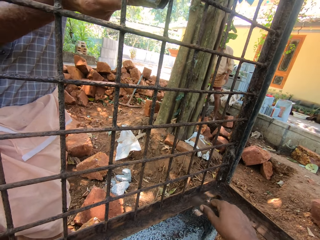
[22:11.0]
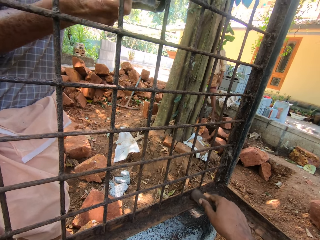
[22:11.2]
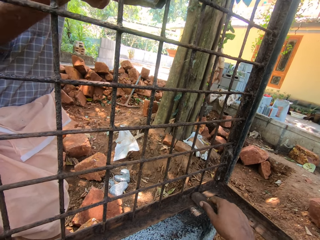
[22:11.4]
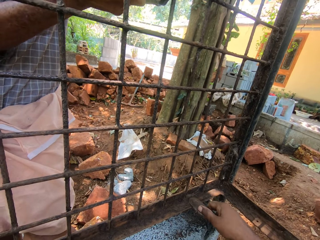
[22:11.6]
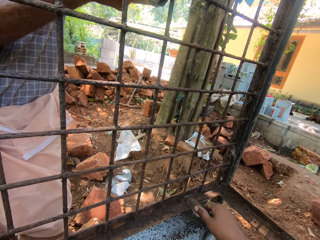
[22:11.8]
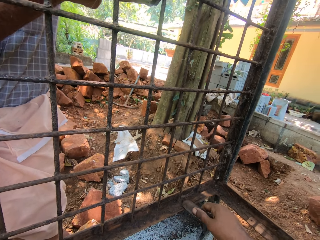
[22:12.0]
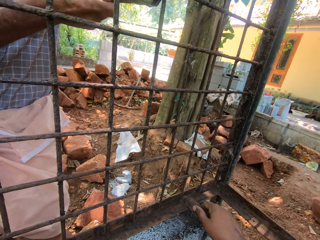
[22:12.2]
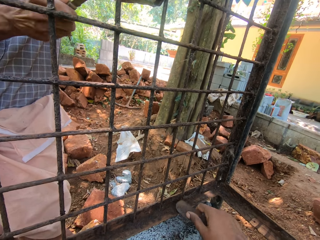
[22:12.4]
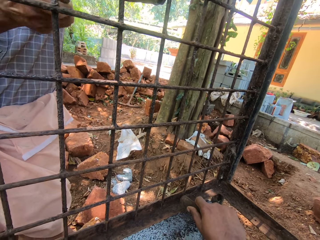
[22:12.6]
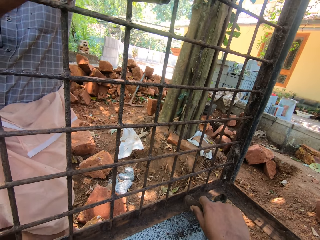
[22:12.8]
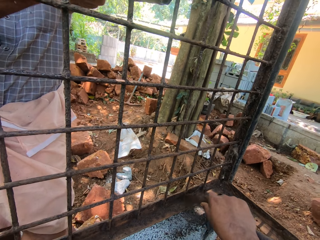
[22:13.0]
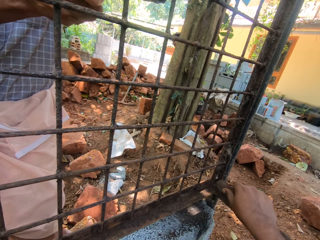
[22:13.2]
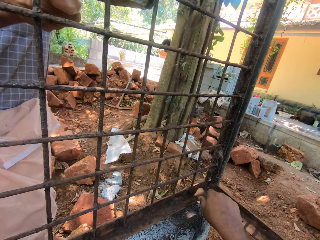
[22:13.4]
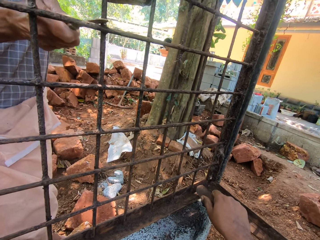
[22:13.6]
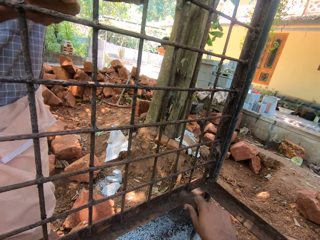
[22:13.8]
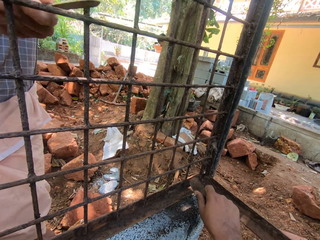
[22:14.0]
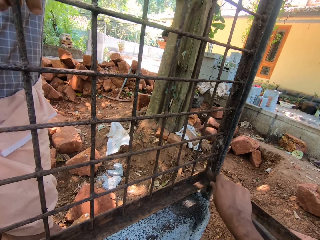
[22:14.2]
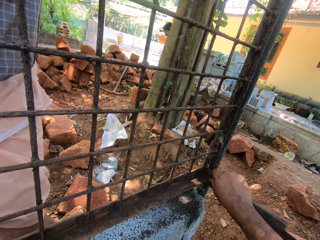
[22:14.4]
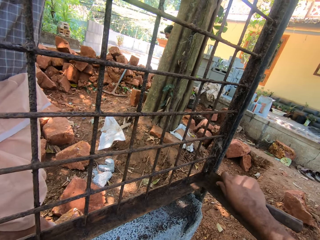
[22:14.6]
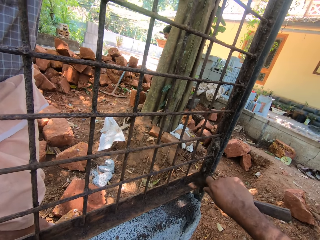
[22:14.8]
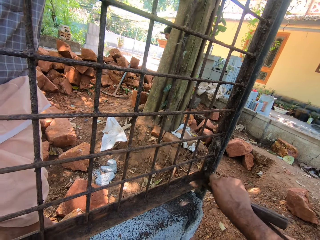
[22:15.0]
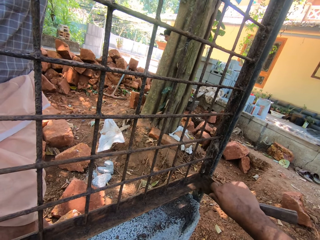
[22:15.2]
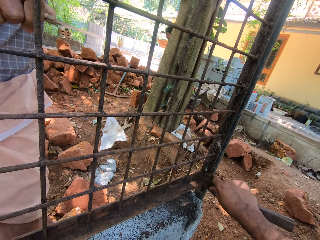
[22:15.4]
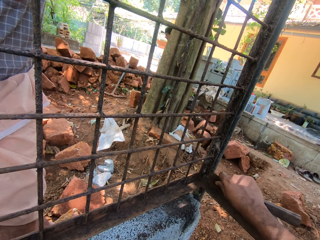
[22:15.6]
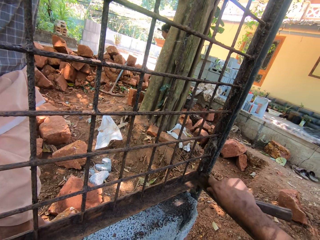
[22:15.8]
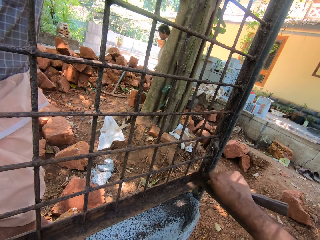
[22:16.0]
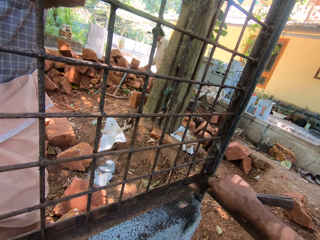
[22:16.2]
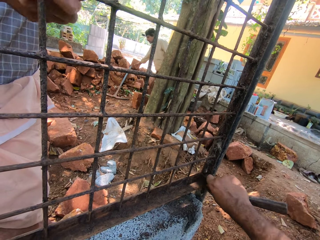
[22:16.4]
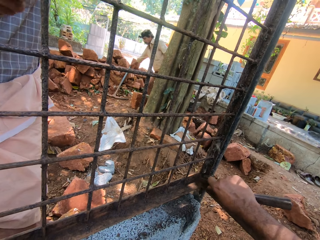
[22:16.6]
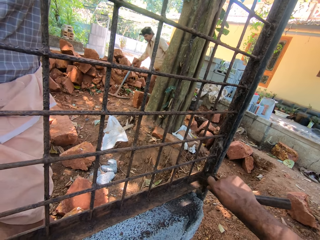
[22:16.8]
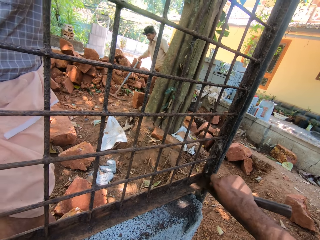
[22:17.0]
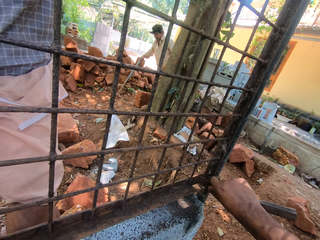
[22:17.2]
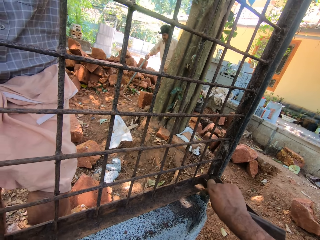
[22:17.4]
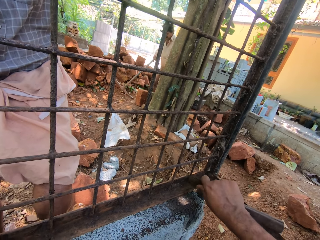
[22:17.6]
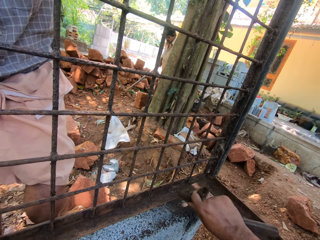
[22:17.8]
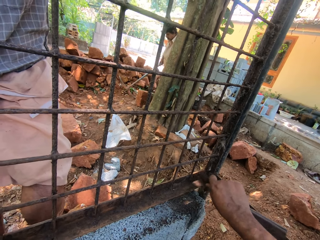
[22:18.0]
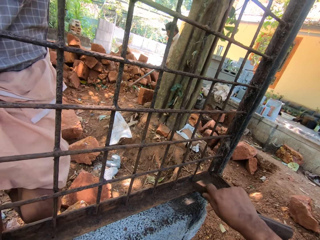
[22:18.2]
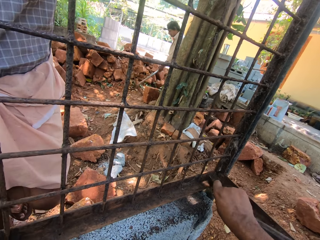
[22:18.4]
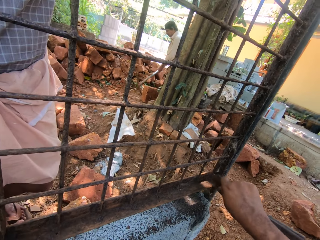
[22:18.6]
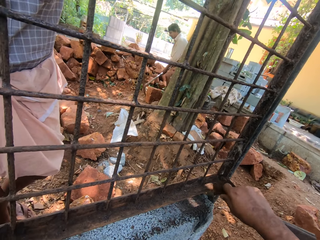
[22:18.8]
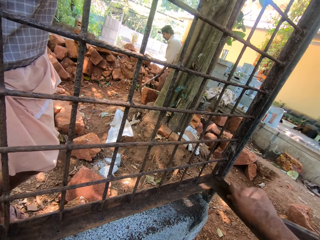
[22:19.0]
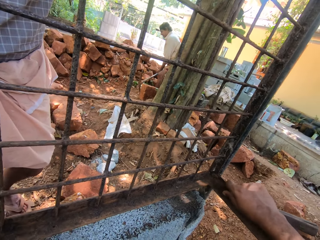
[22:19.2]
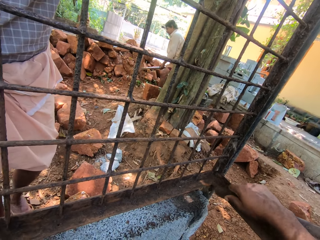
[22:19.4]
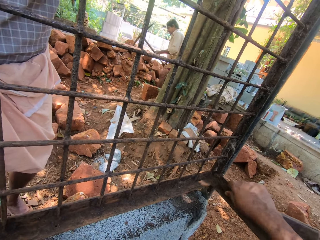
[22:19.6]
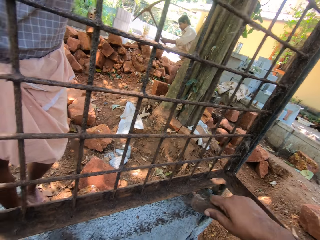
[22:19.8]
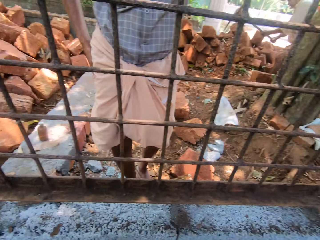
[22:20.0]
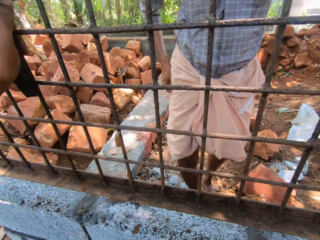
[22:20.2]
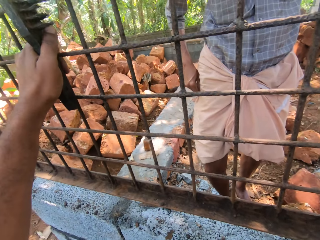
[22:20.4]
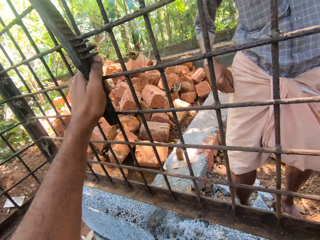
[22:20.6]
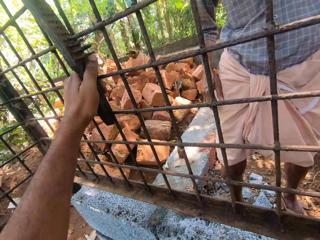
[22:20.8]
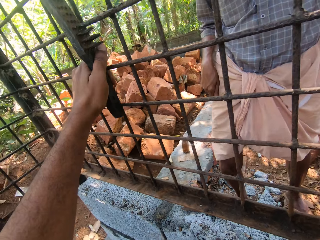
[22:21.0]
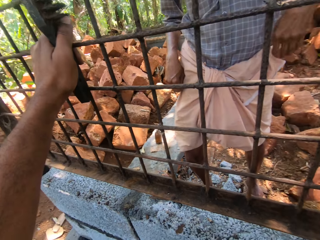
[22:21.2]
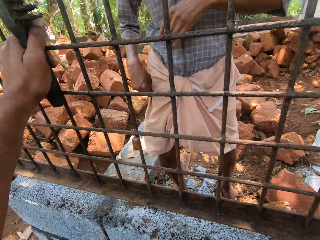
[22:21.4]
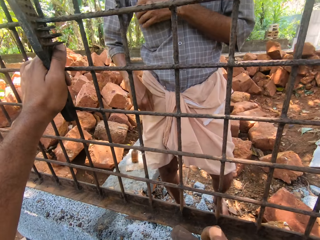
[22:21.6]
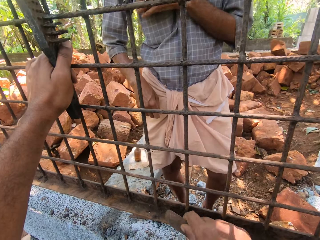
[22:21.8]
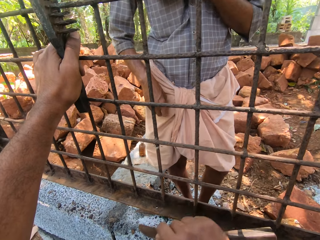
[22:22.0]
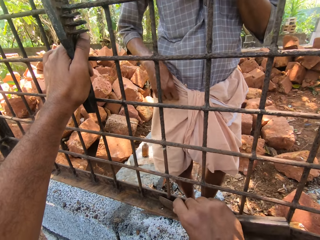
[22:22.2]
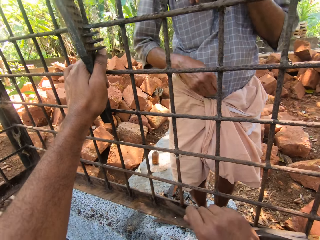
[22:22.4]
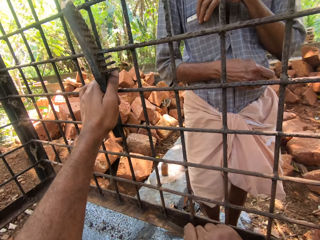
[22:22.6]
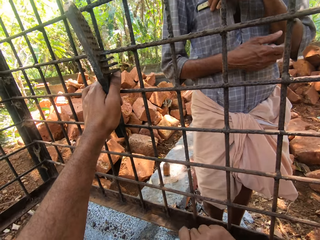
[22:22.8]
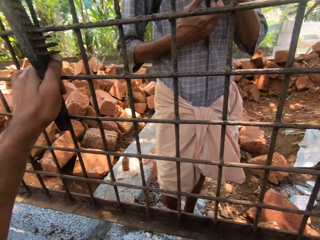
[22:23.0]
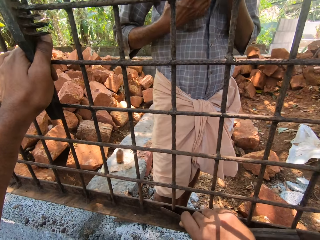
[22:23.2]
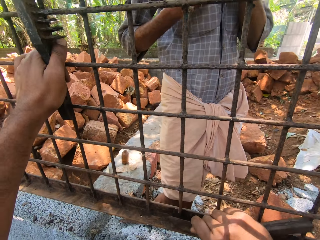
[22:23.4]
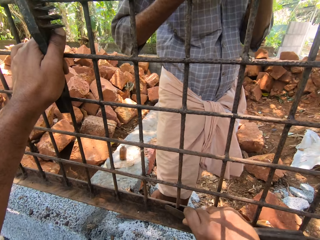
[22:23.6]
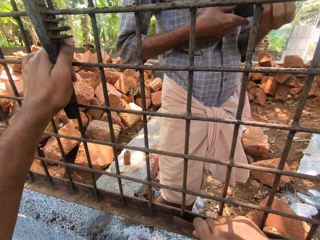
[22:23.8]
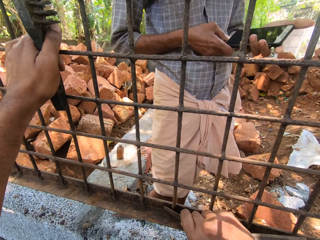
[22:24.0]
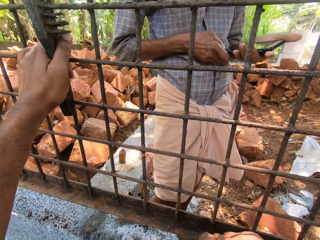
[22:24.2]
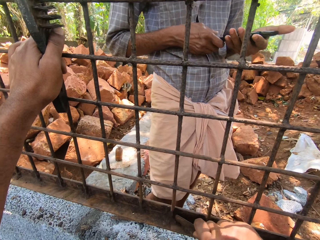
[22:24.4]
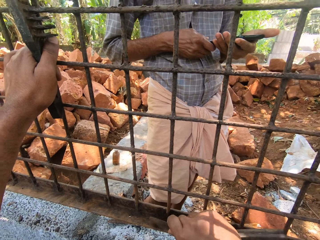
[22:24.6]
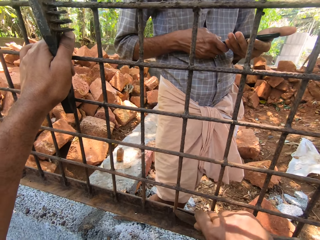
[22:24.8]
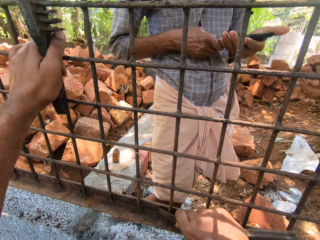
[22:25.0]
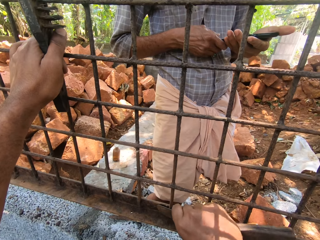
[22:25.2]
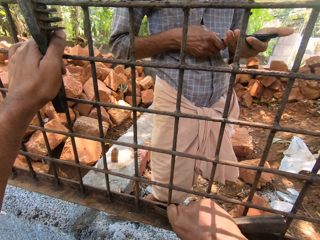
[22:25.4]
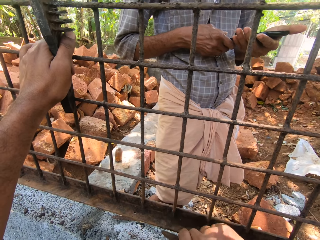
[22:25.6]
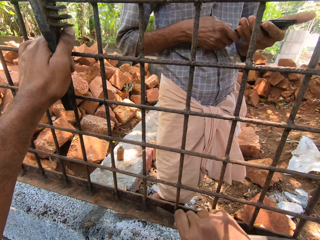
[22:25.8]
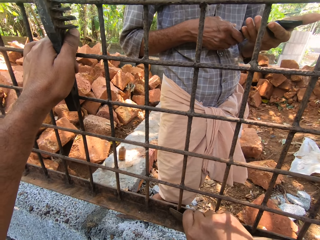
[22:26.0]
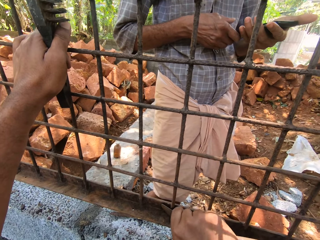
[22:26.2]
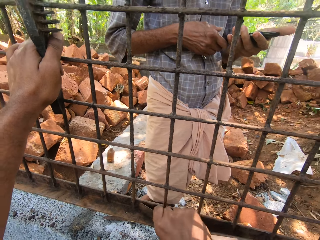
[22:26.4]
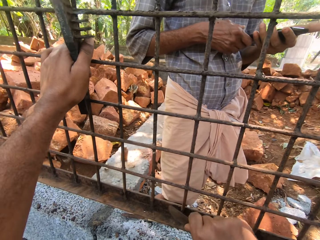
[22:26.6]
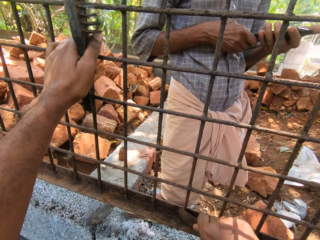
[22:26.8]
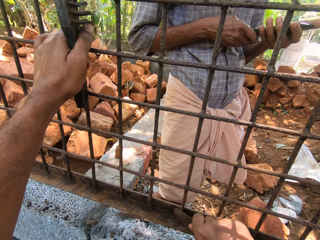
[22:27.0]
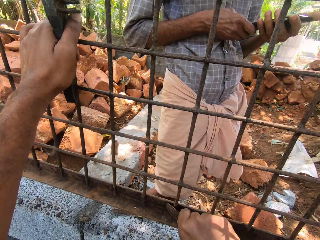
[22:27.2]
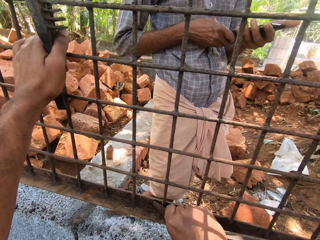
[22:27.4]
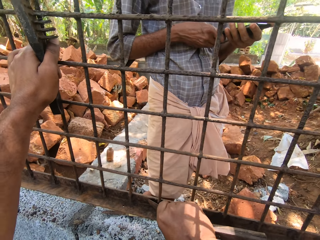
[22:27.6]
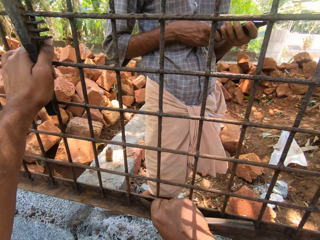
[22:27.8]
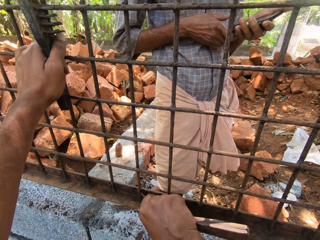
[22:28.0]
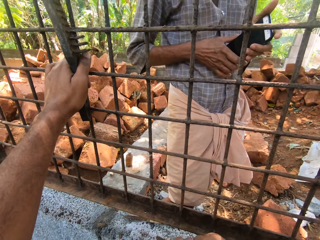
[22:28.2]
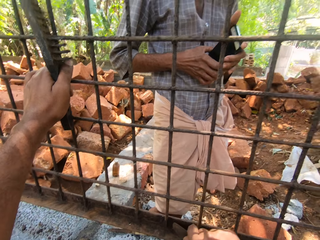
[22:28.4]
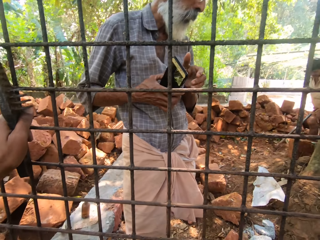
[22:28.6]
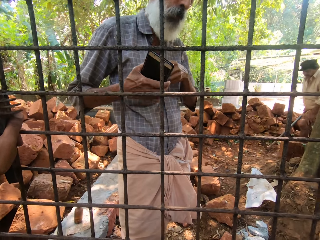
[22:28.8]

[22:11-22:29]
The camera wearer interacts with a man. They scratch the grilled window with a file. They interact with the man. They scratch the grilled window with the file.

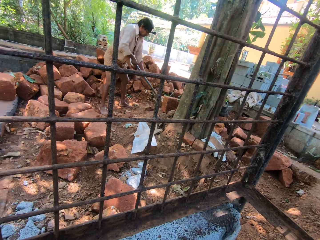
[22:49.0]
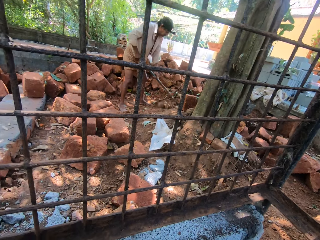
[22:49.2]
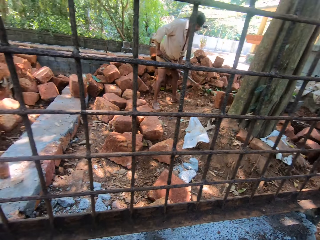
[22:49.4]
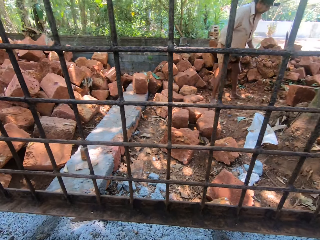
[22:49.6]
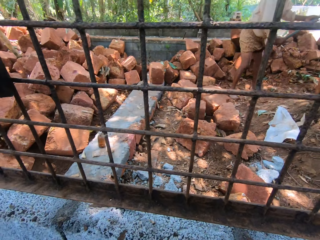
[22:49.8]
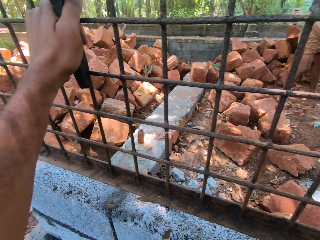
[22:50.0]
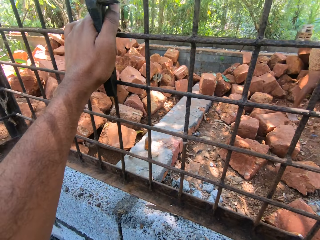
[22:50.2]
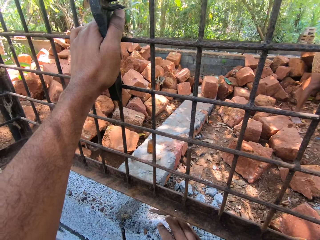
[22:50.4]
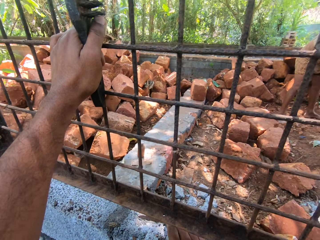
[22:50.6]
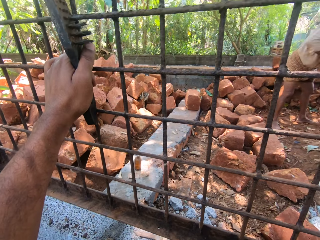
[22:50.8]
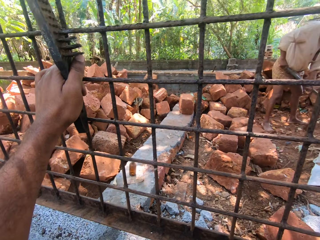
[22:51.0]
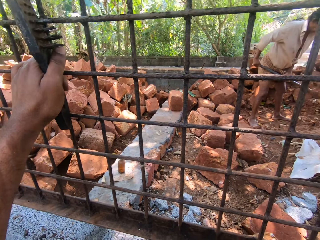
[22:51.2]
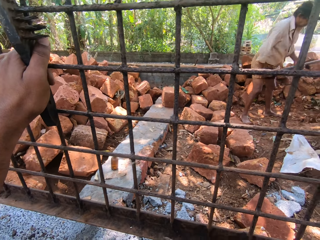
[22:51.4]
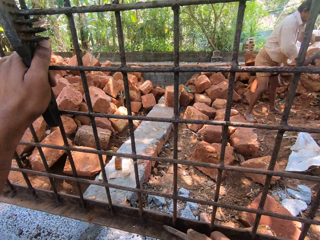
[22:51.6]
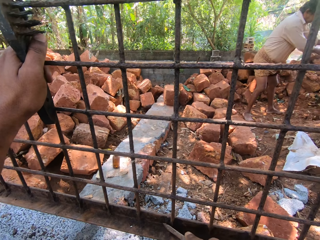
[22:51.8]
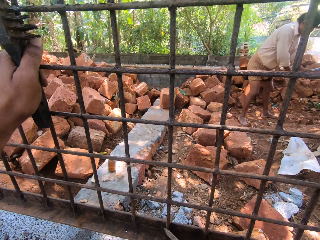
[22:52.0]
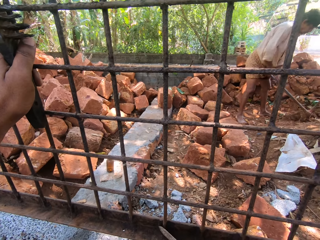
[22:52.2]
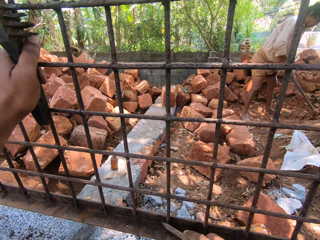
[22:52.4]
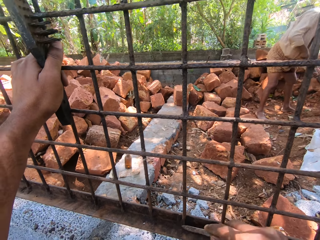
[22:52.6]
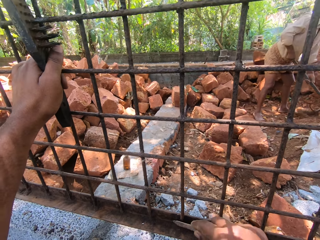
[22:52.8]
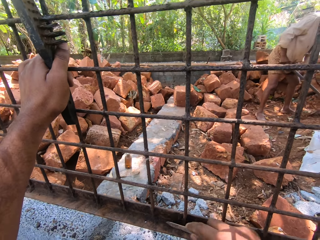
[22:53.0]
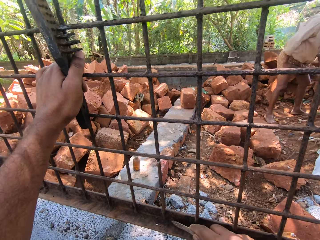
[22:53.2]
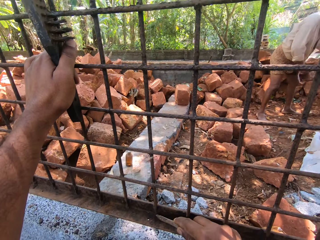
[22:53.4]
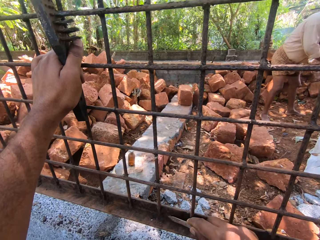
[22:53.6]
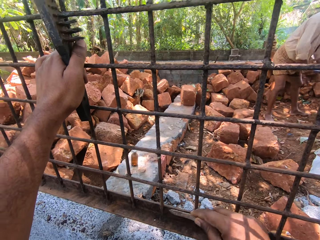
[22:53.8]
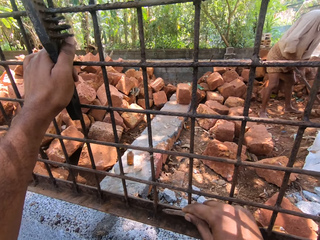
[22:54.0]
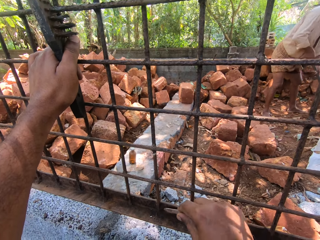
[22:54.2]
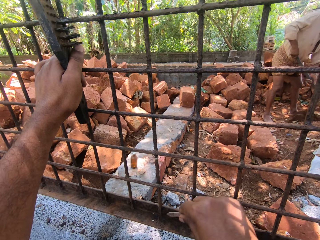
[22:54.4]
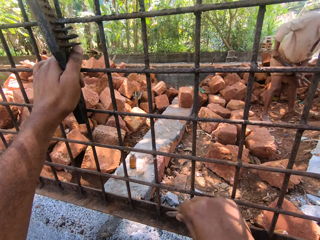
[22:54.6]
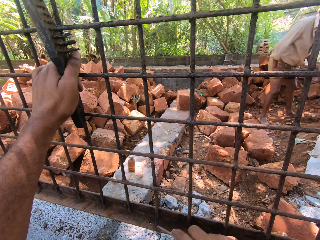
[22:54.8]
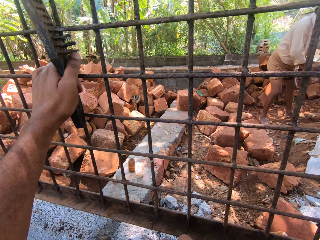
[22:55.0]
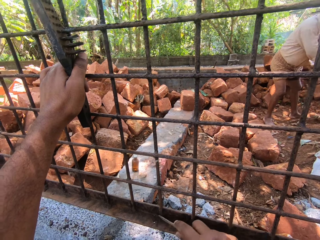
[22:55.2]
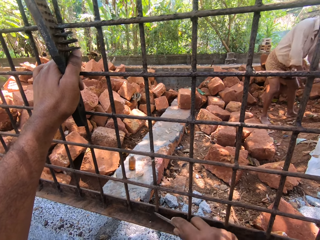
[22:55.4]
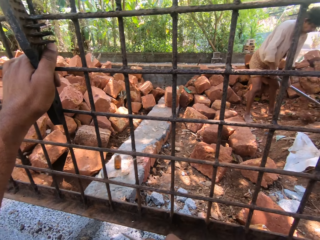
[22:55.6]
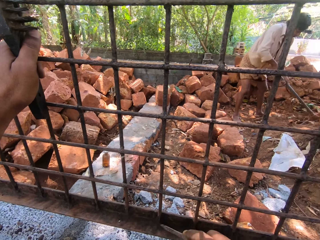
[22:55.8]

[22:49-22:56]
The camera wearer turns around. They scrape a metallic structure with a piece of metal.
